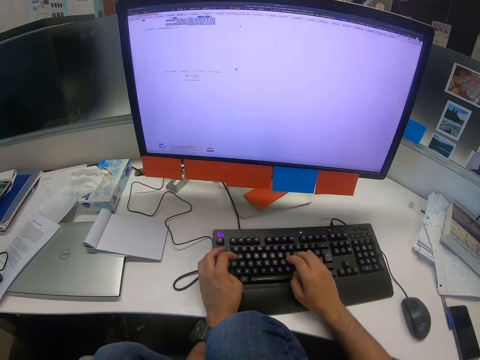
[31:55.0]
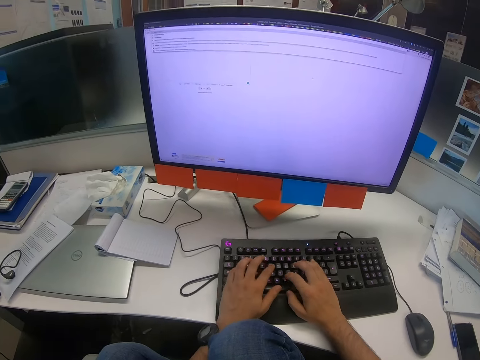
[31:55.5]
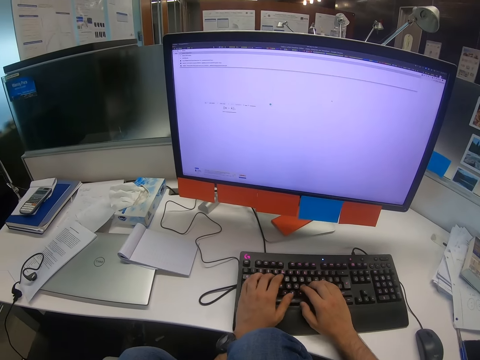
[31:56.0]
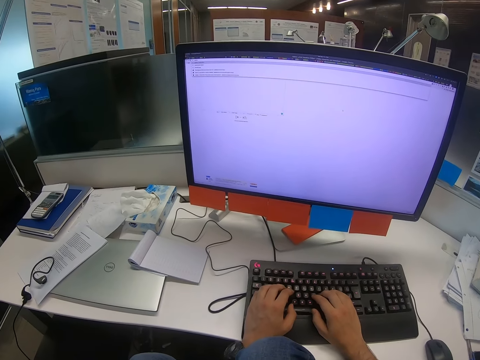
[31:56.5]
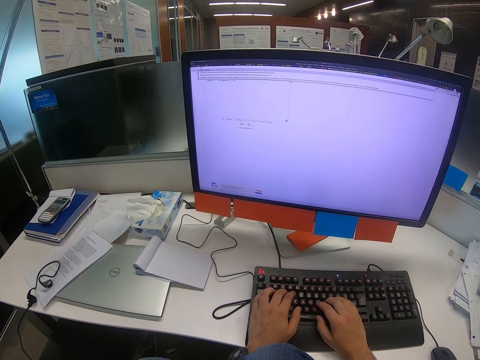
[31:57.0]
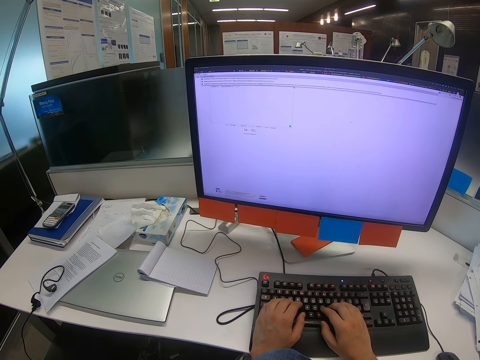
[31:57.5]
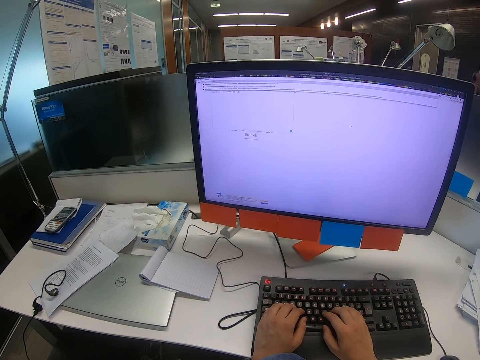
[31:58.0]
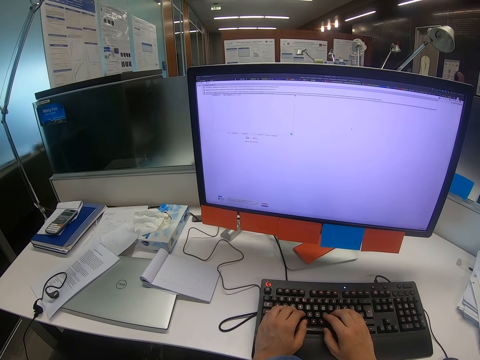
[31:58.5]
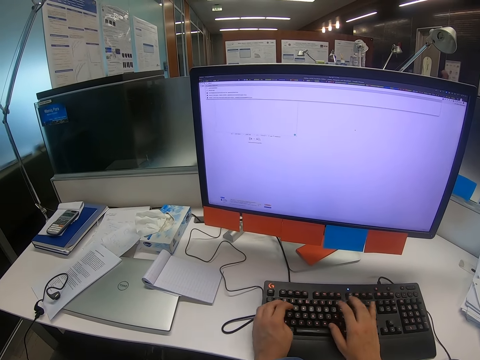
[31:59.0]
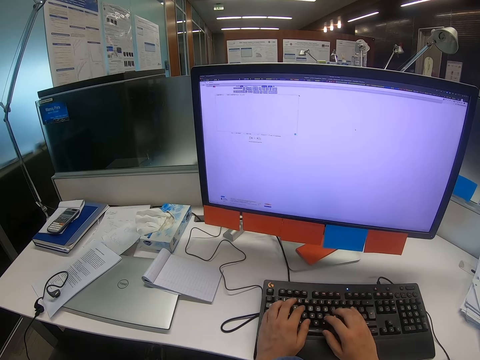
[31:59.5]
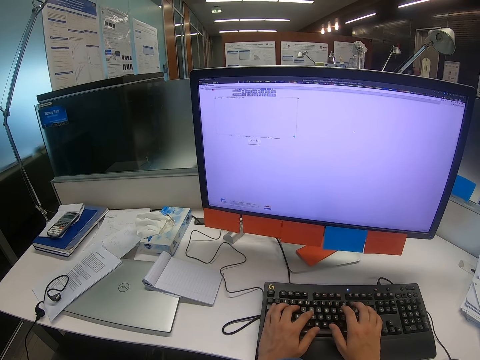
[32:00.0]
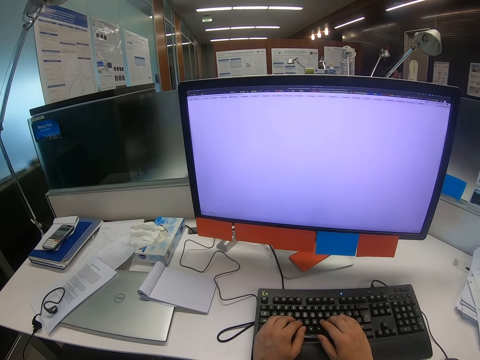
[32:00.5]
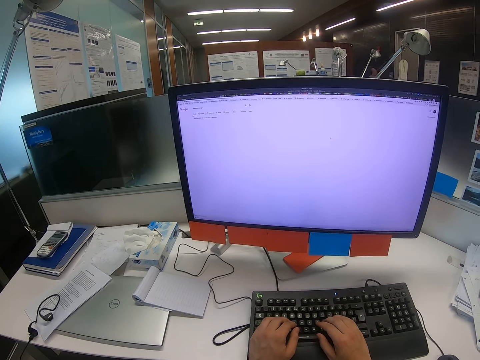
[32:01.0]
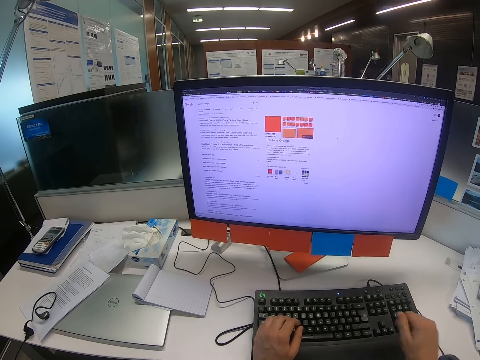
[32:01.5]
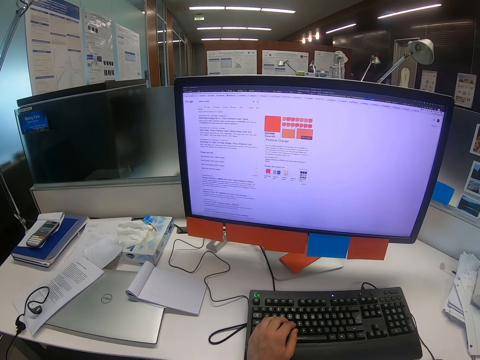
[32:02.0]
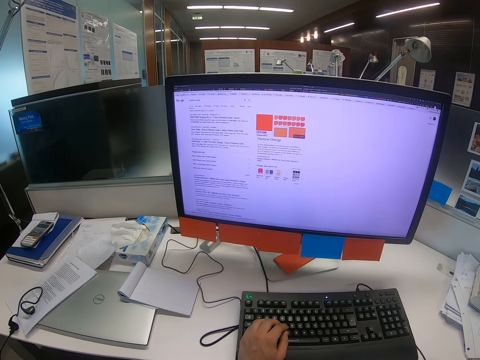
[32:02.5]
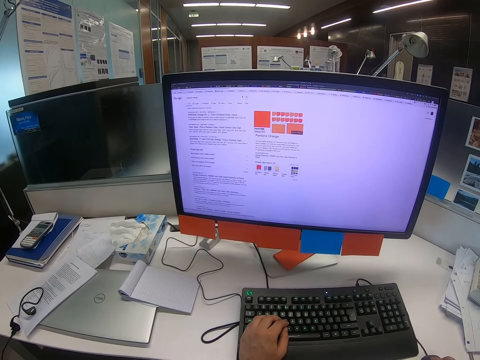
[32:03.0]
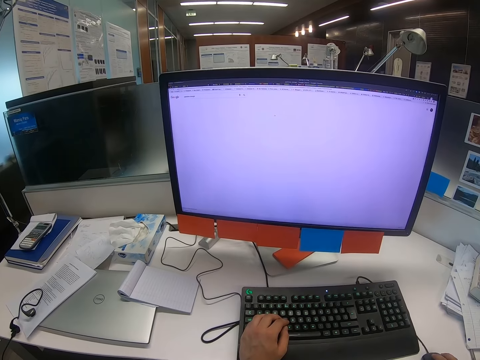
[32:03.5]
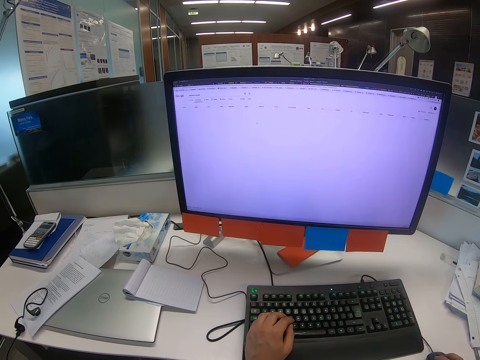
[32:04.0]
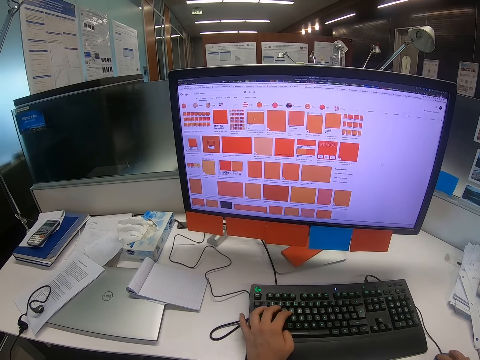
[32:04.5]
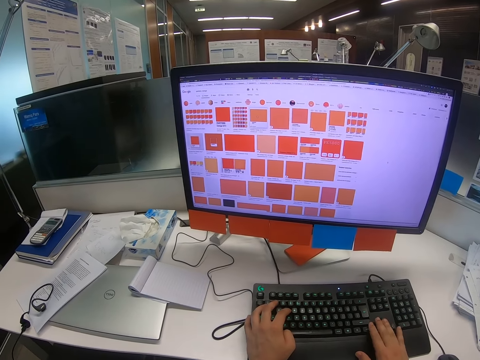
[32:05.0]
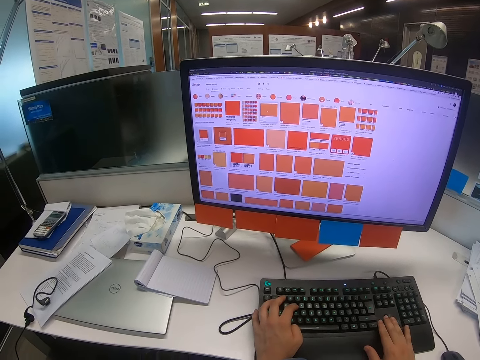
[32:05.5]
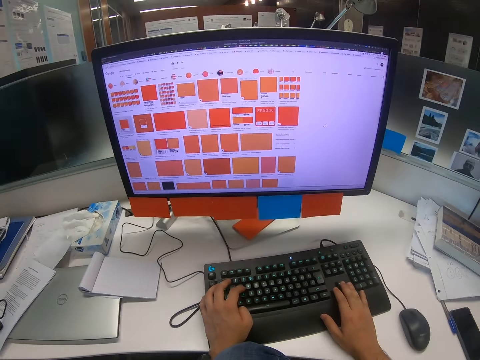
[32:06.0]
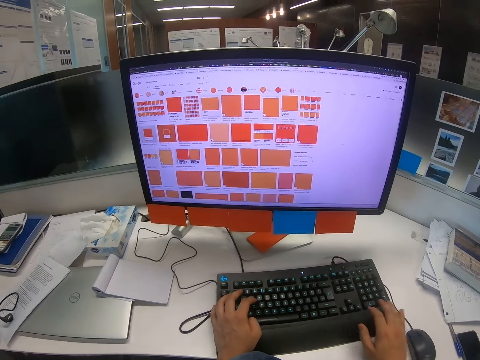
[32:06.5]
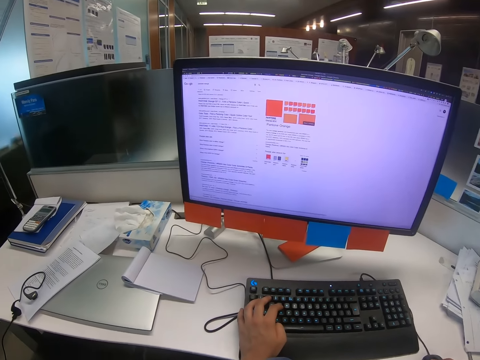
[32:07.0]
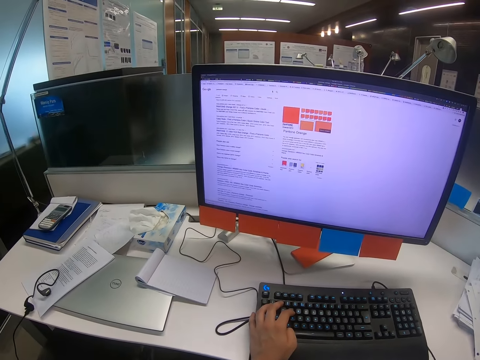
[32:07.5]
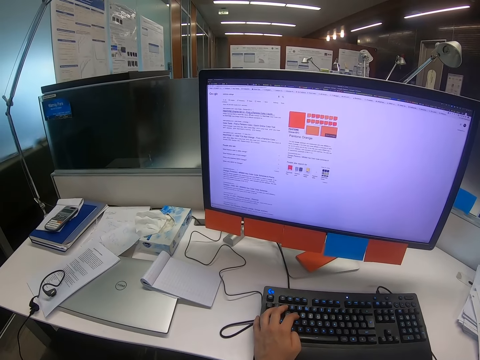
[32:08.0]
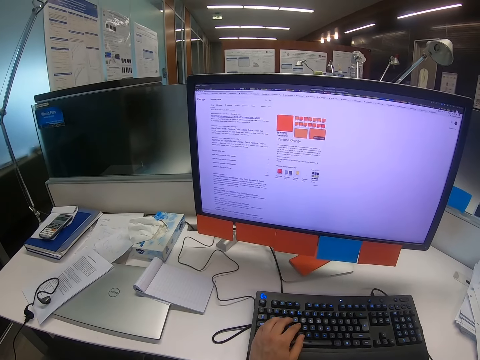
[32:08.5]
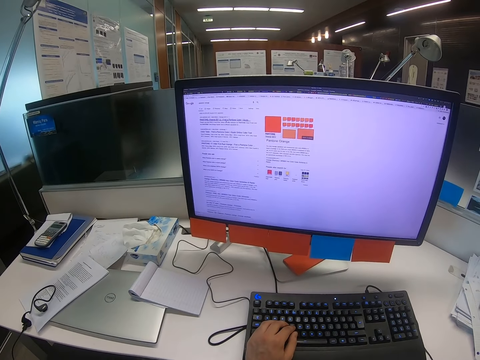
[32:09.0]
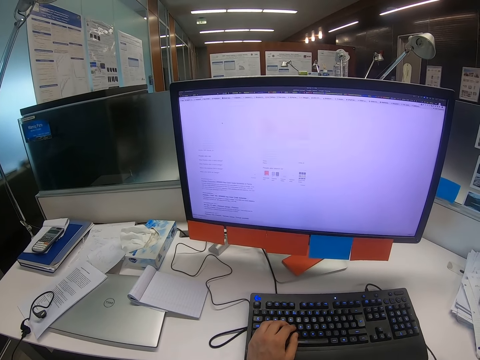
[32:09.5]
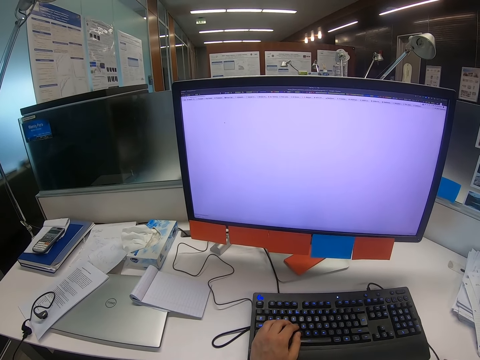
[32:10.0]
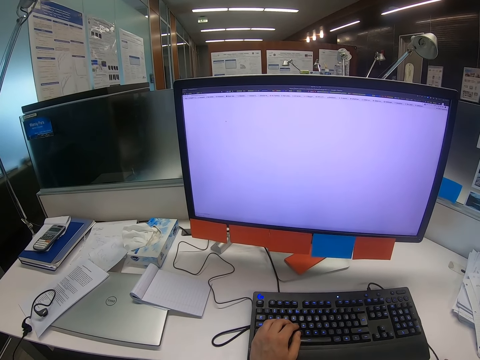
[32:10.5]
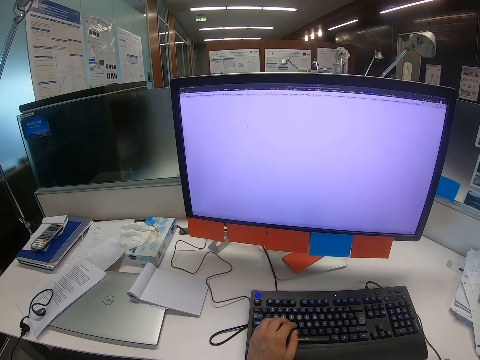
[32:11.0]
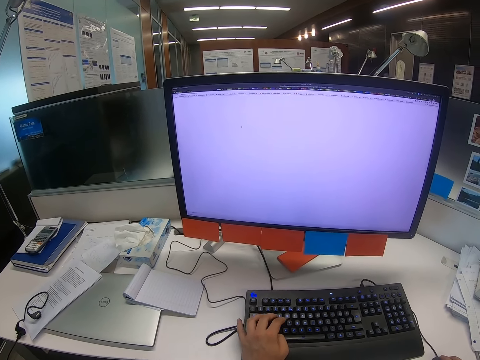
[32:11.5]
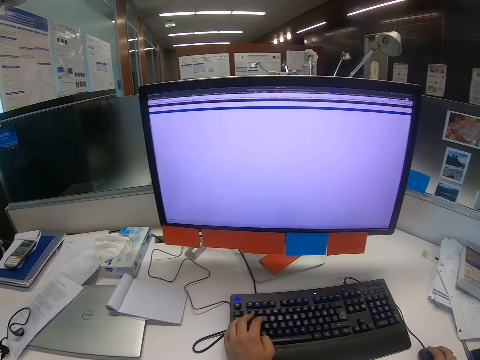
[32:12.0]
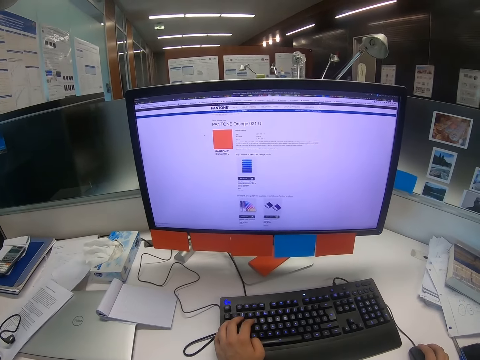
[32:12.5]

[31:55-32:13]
The camera wearer types on the keyboard. He moves the mouse with his right hand. He types on the keyboard. He moves the mouse with his right hand.

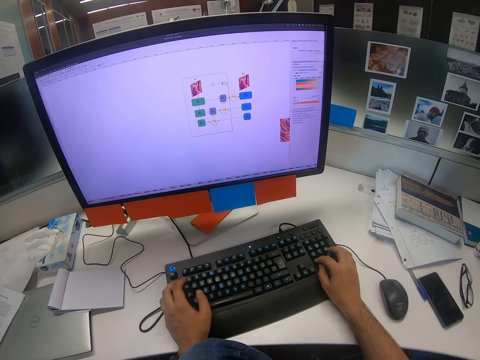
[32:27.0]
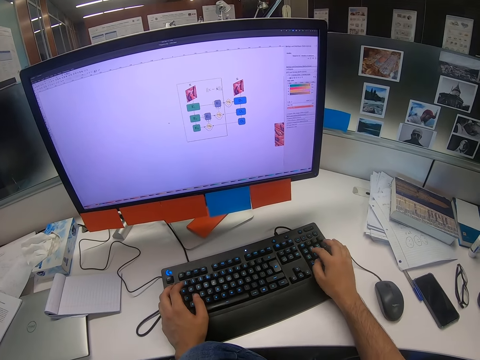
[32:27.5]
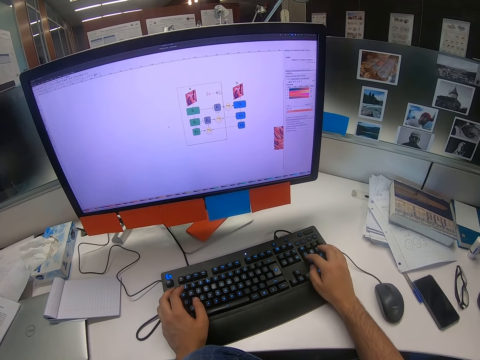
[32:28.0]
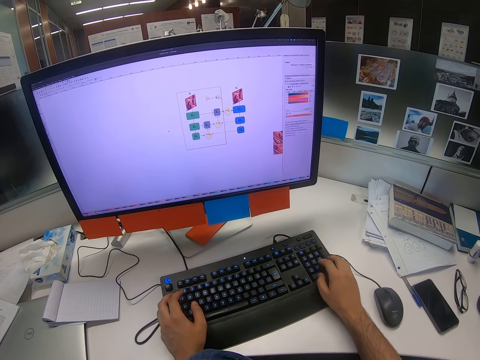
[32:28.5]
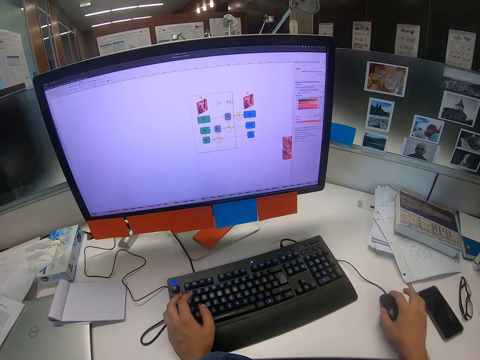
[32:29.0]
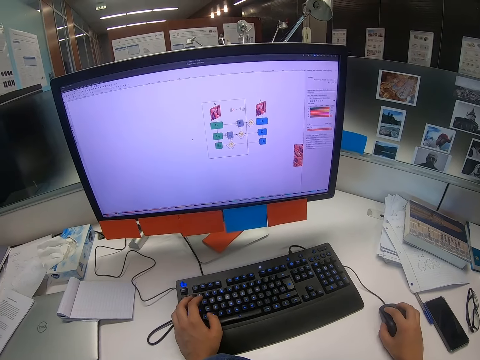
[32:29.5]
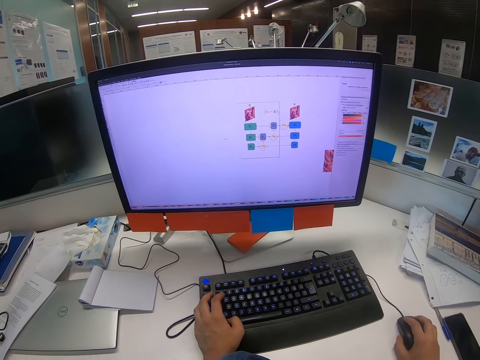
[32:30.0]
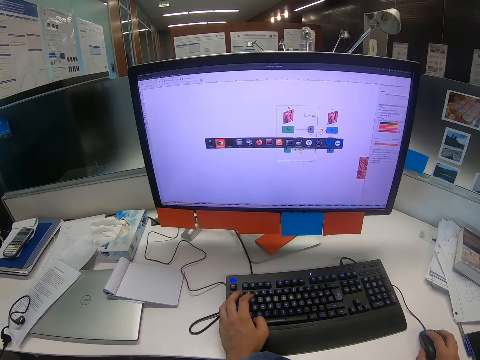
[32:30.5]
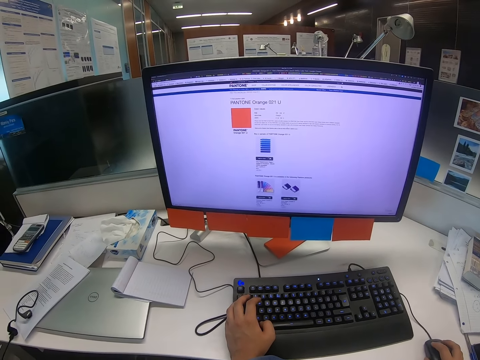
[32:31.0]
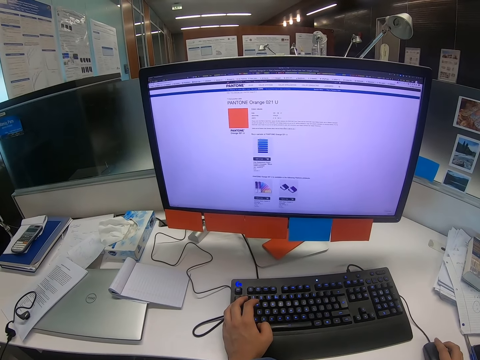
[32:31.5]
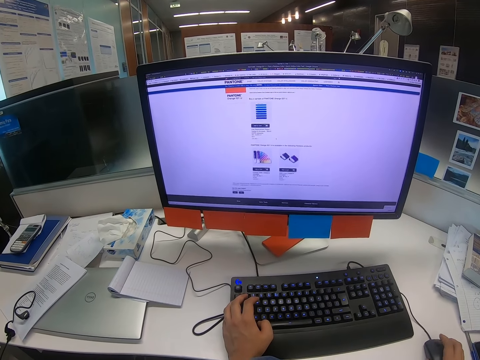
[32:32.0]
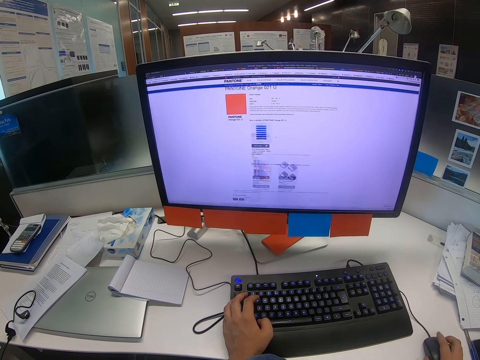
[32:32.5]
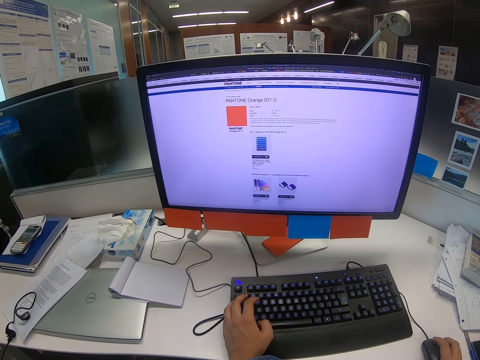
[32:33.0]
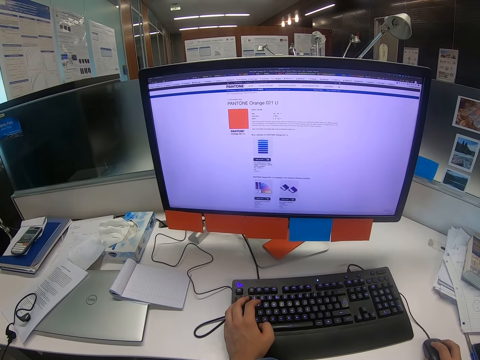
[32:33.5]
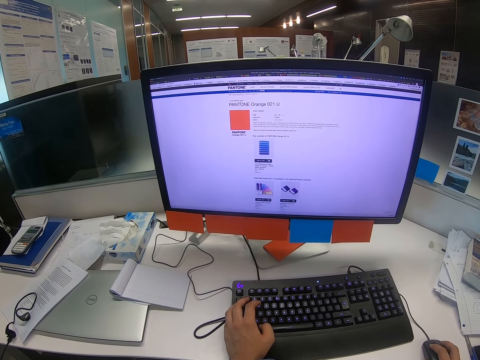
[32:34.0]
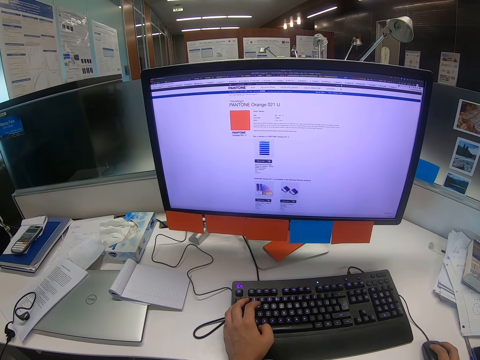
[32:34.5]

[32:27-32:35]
The camera wearer types on the keyboard. He moves the mouse with his right hand.
